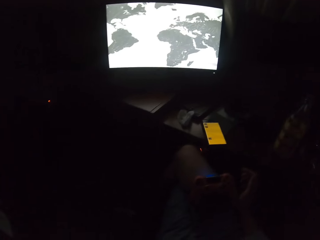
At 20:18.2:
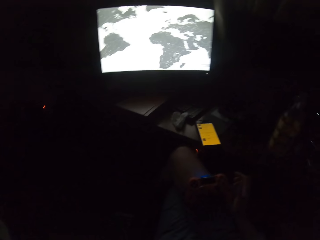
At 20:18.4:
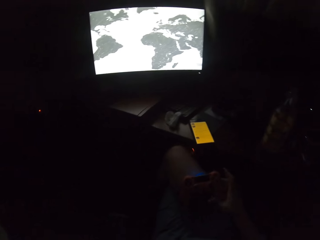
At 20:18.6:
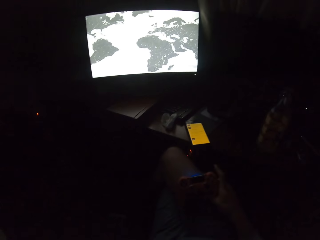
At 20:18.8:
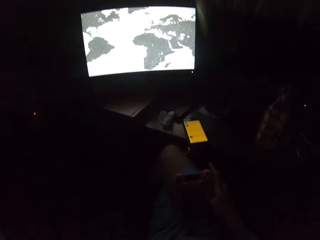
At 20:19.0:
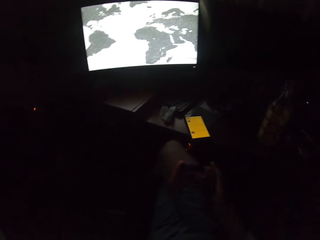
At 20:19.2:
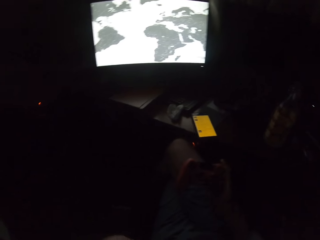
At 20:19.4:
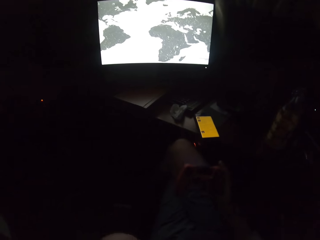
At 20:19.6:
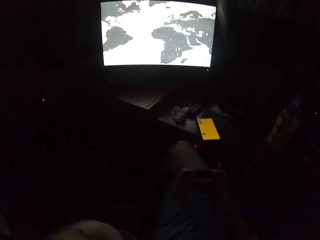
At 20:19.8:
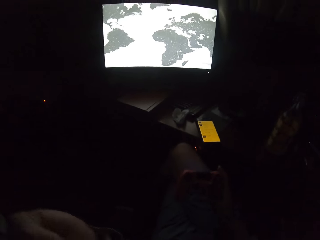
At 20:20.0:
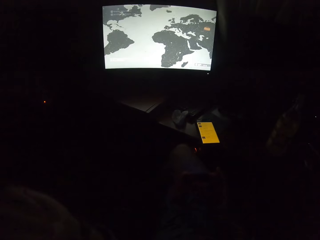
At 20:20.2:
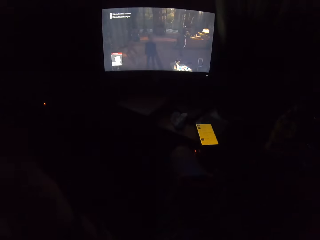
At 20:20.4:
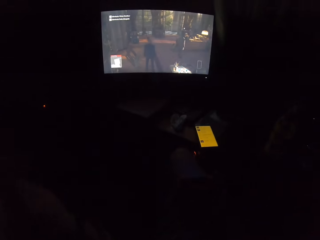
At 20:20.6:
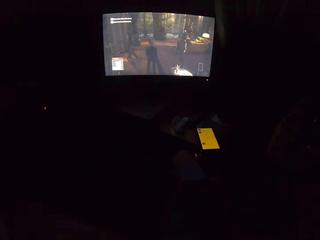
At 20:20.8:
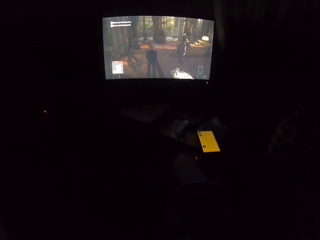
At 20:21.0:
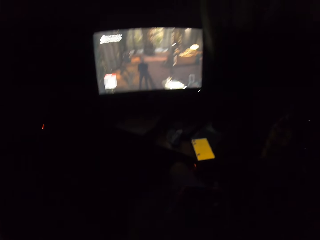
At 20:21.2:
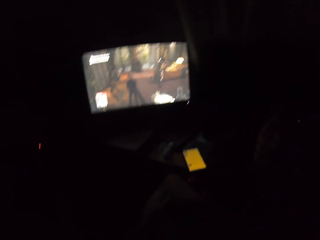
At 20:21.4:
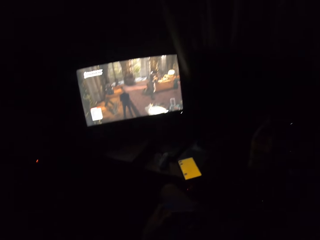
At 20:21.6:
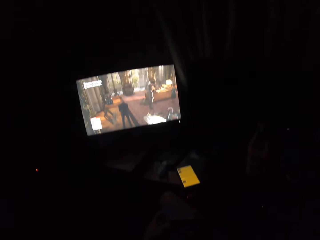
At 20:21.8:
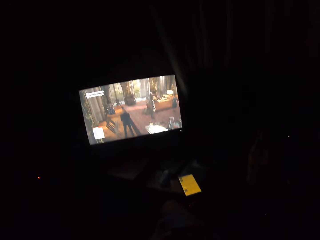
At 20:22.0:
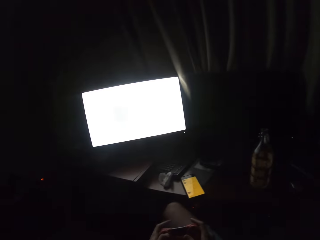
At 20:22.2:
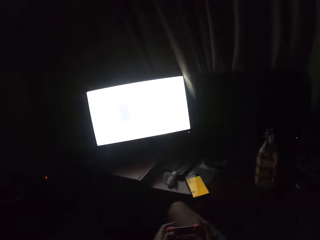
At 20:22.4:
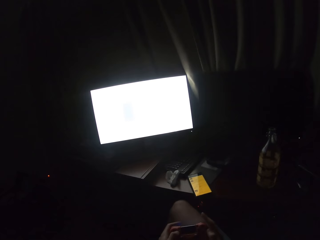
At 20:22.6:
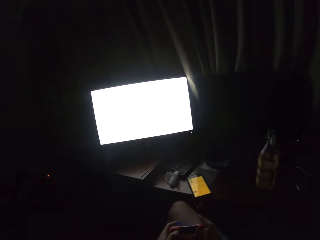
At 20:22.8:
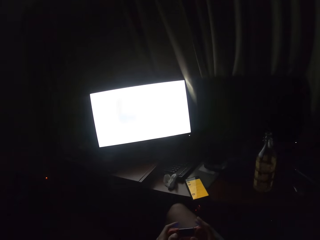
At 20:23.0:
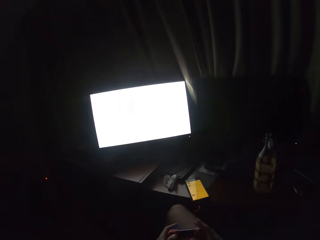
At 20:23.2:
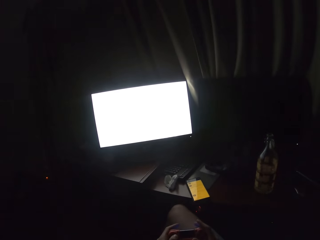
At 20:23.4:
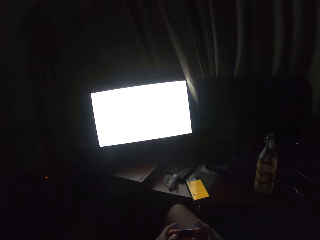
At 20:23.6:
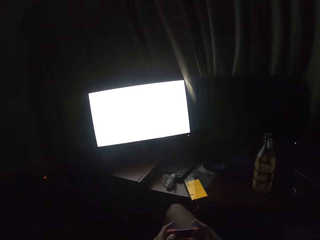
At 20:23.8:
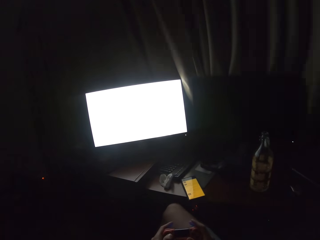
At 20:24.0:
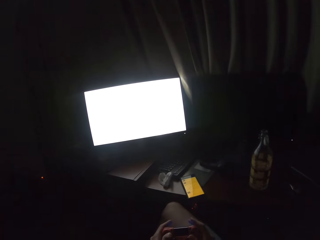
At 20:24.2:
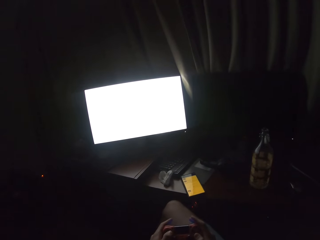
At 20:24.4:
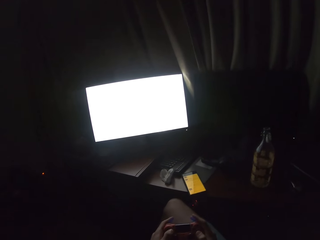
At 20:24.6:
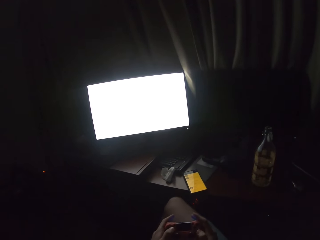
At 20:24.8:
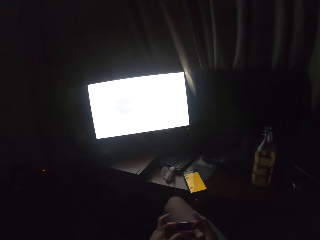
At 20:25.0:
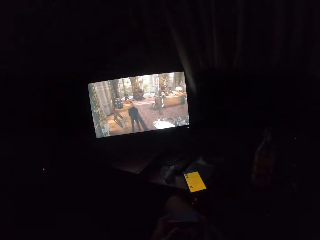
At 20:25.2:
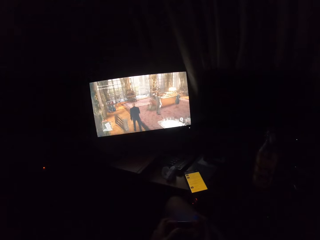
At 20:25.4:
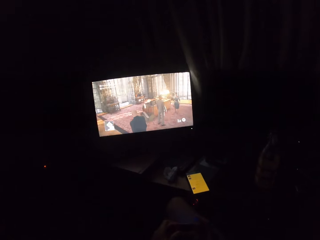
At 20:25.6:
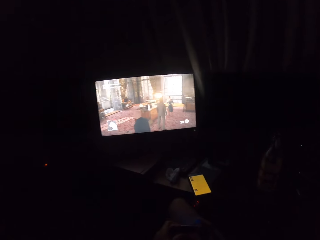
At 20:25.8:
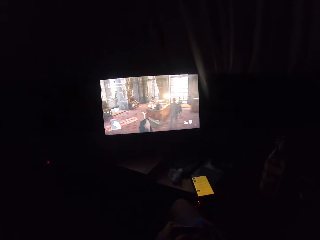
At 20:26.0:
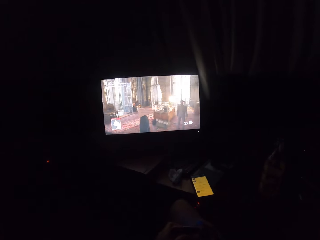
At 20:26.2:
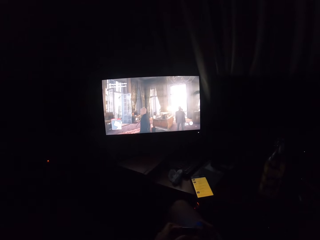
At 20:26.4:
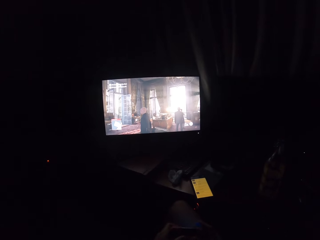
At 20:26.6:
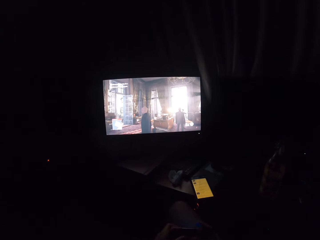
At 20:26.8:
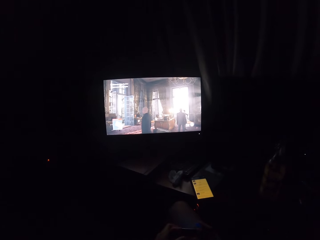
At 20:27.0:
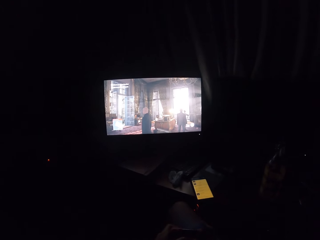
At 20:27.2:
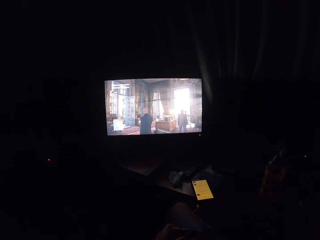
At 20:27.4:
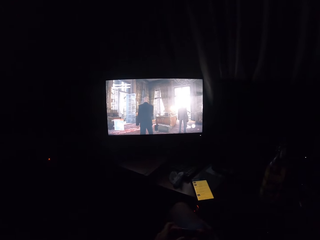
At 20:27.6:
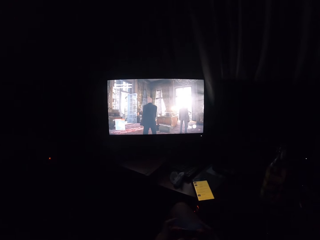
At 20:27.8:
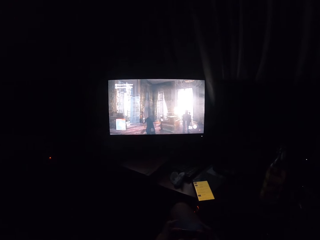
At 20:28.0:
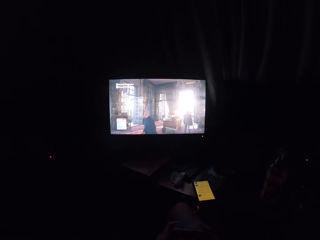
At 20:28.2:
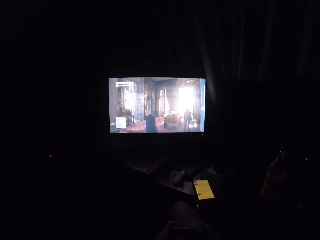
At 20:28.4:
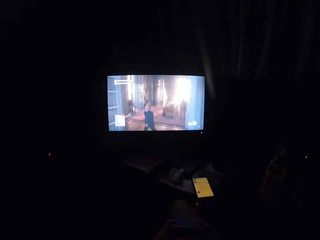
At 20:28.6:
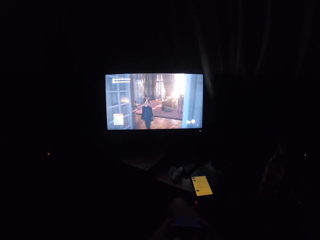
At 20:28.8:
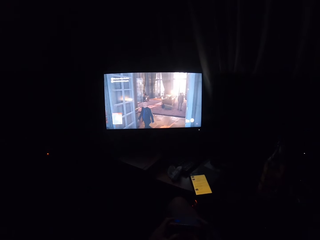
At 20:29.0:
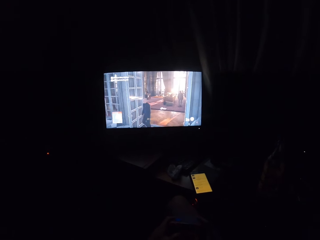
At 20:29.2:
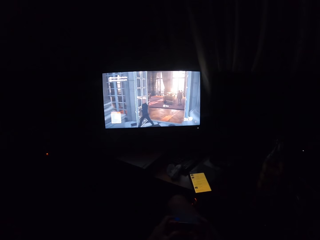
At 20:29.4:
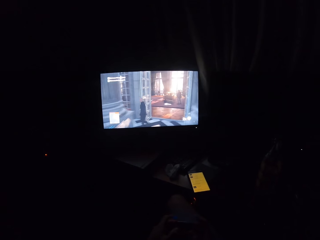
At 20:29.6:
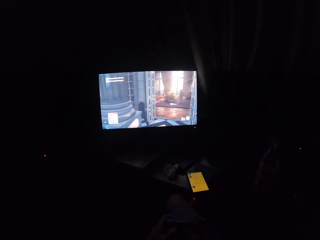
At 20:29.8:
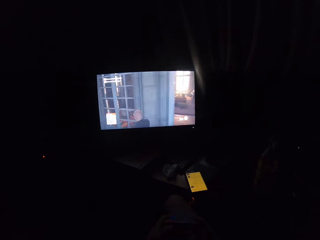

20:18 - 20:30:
The camera wearer holds a controller. They play a video game on the screen.

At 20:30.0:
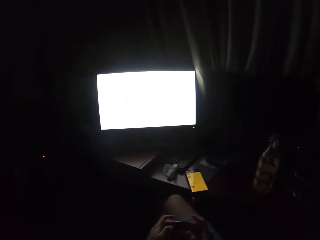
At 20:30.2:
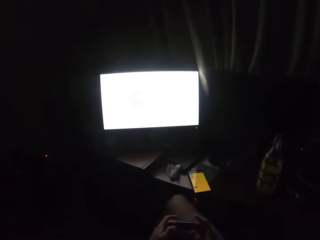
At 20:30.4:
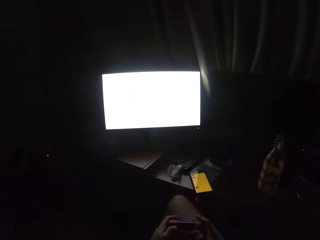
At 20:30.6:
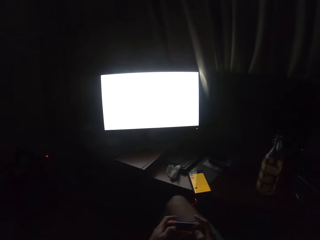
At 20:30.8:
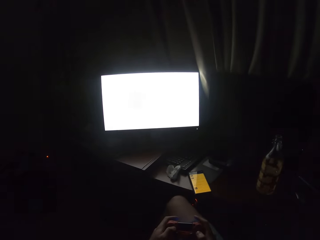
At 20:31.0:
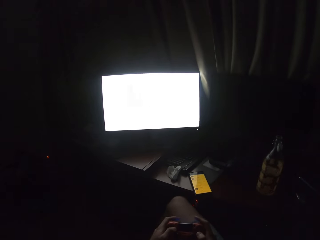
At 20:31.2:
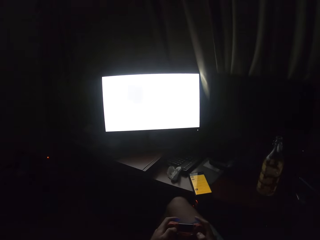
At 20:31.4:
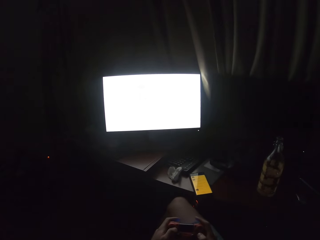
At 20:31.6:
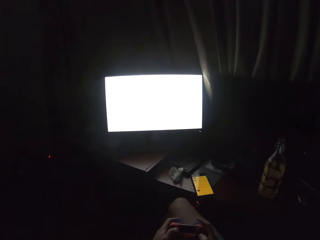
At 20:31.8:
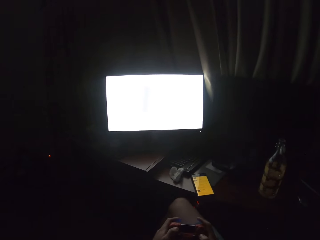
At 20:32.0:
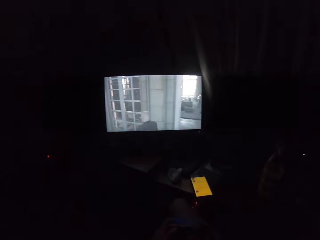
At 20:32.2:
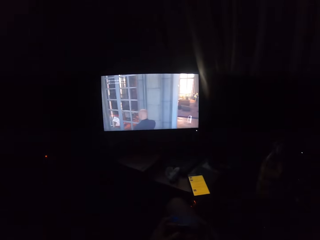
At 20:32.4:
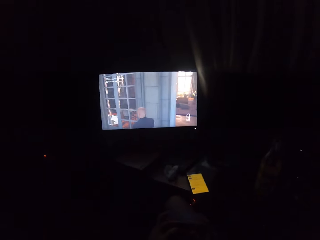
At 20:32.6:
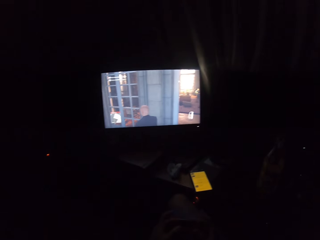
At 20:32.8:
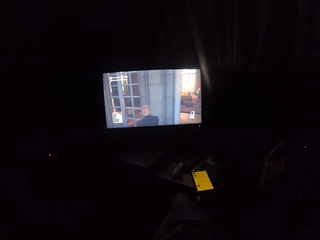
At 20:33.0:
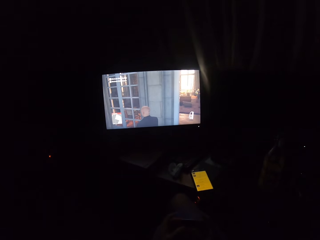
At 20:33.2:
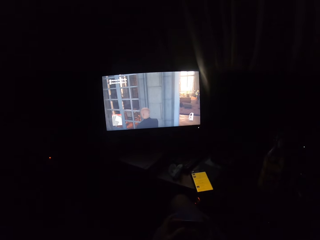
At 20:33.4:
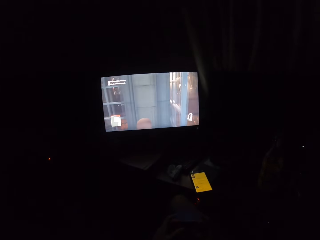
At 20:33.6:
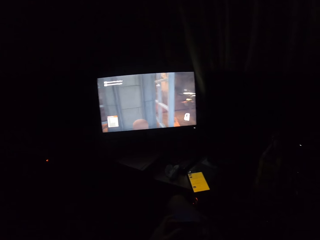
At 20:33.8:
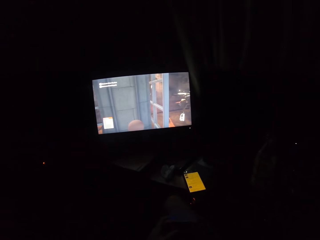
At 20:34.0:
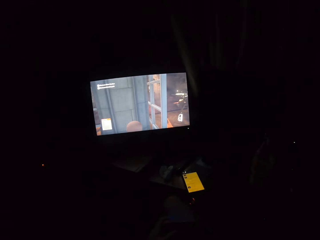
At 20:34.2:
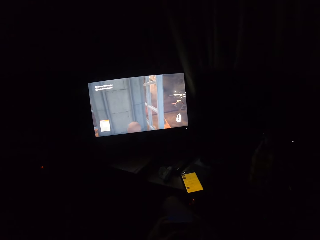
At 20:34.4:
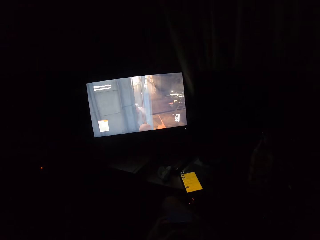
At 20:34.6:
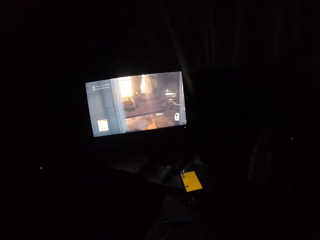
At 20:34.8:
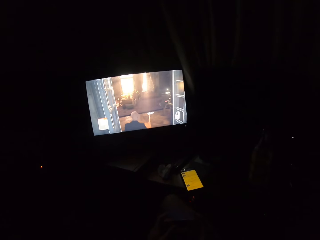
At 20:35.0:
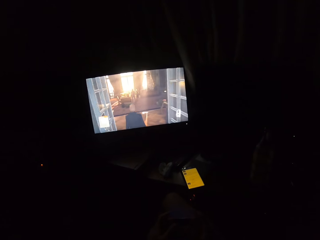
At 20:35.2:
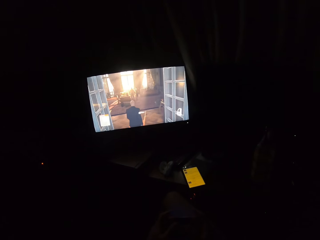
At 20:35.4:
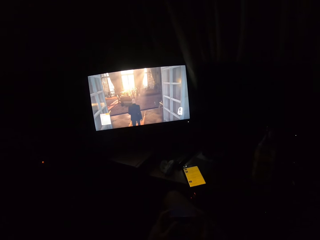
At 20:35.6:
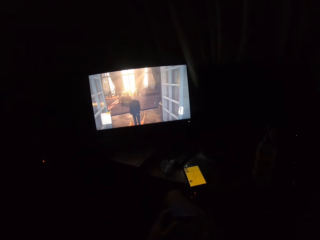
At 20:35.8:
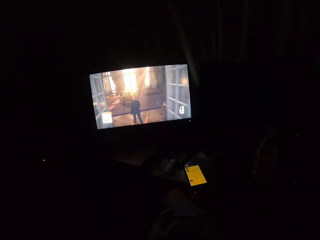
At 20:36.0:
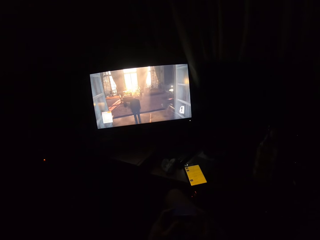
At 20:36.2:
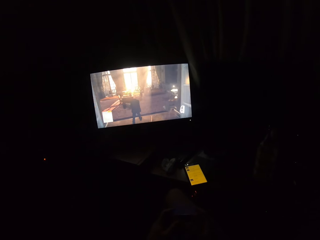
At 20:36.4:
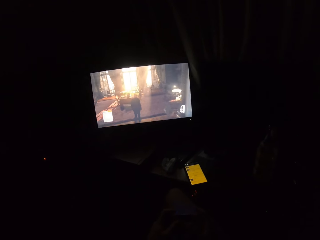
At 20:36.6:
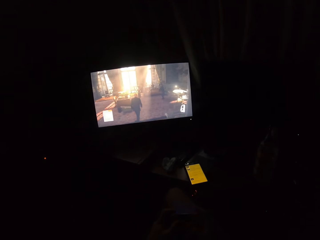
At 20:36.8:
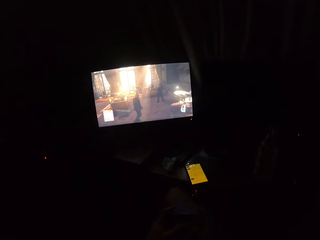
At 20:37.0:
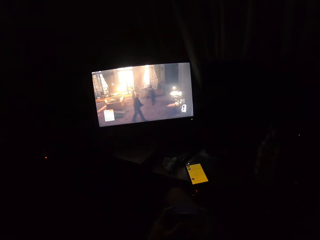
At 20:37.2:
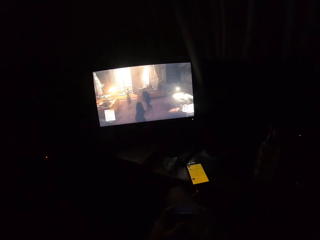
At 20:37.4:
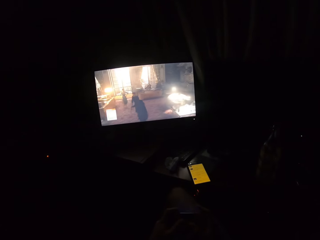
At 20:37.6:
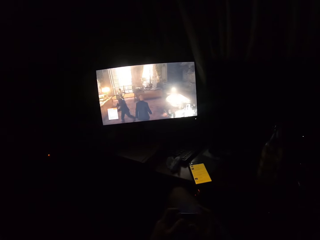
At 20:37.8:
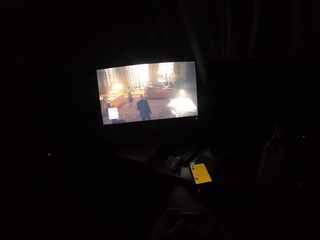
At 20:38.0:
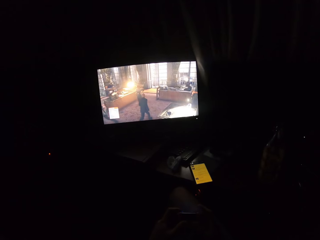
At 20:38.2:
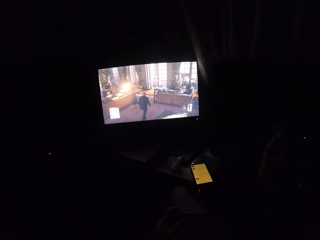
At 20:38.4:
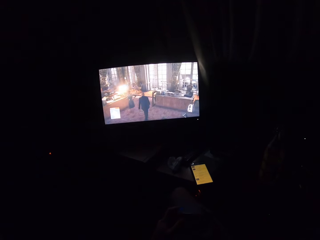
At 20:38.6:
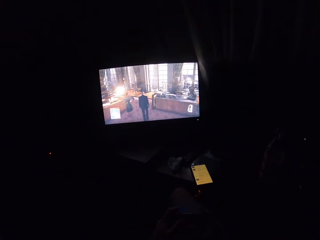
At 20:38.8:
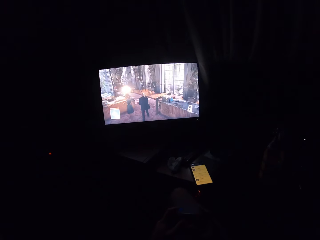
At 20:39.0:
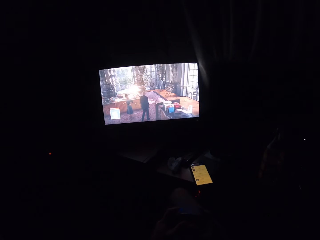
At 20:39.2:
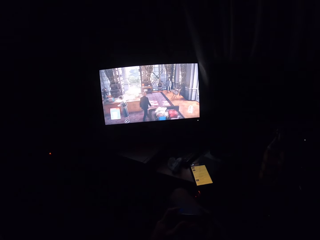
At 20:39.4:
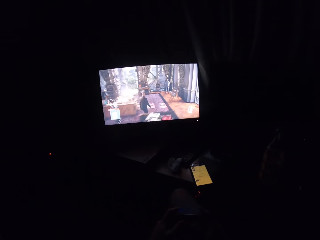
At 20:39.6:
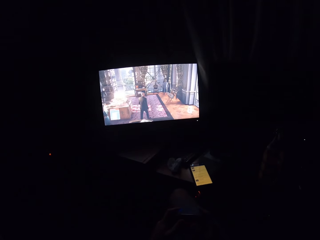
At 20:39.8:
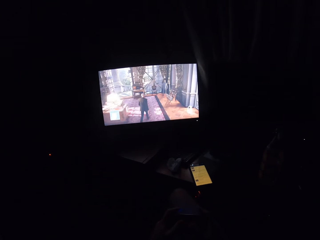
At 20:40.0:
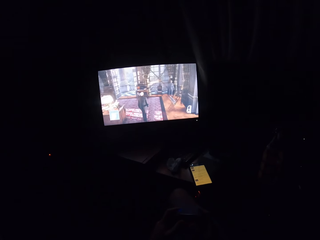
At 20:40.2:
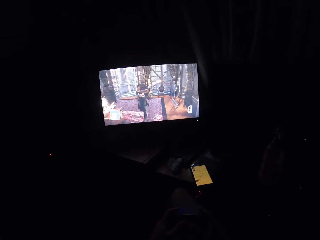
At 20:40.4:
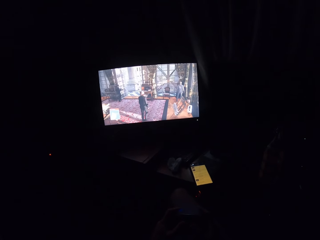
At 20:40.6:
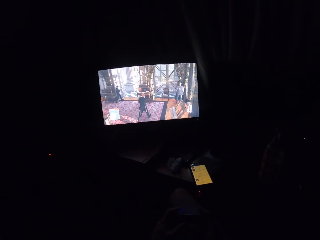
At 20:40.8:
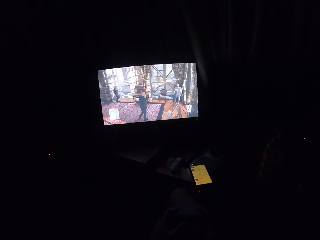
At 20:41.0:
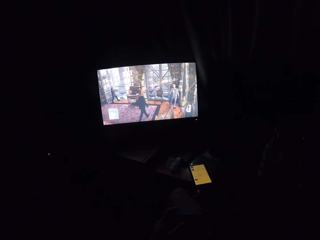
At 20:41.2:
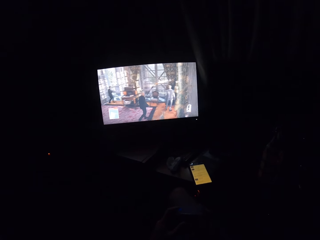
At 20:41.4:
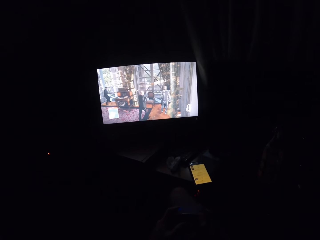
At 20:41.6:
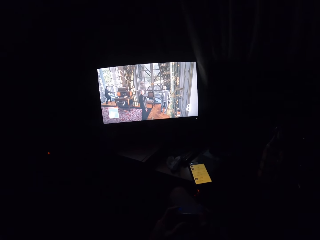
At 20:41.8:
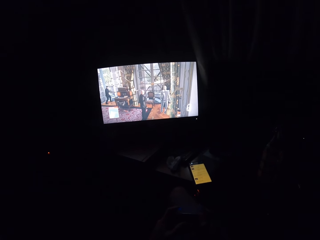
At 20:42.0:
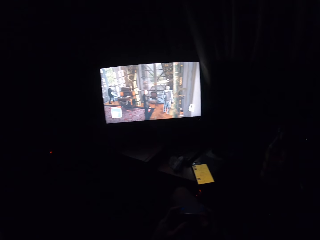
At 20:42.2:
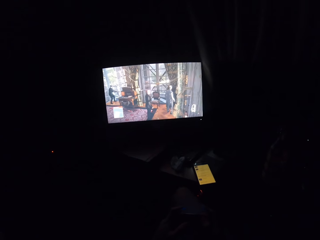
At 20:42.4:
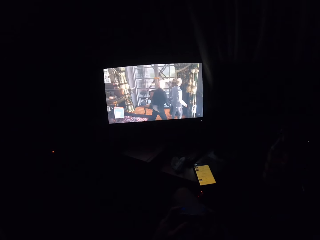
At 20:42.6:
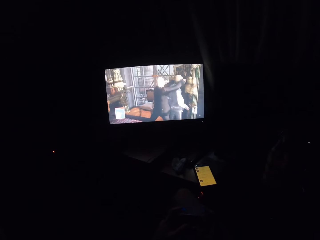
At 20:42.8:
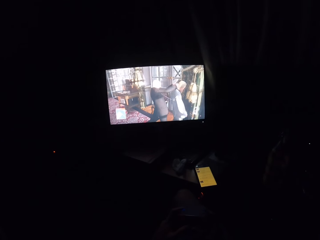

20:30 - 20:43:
The camera wearer presses the gaming controller in his hands.
